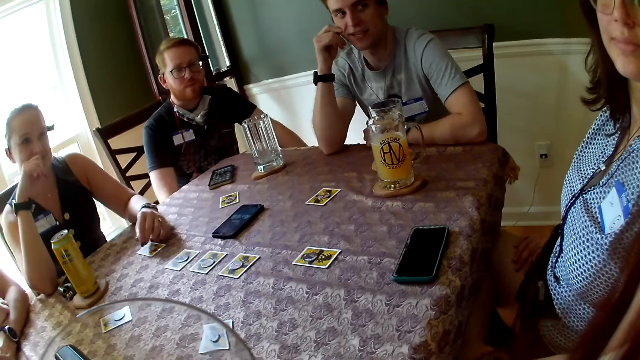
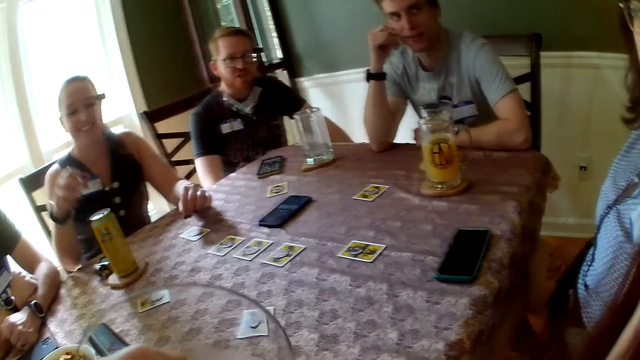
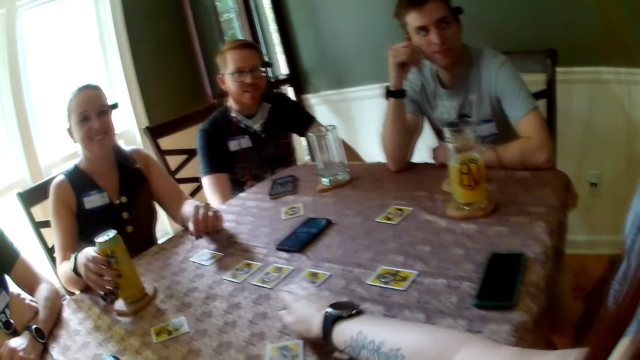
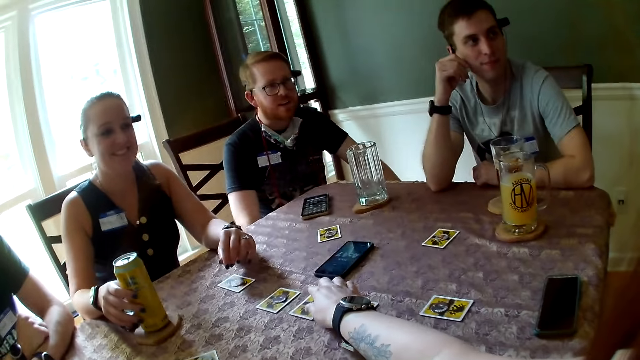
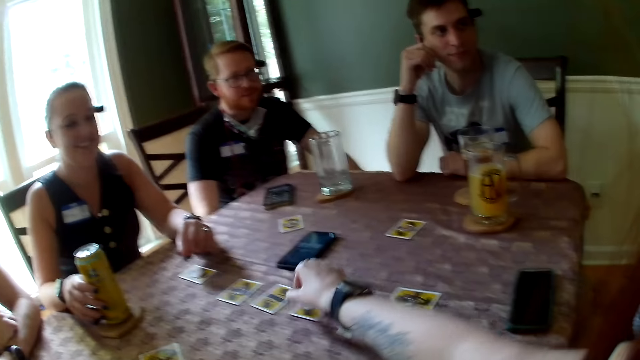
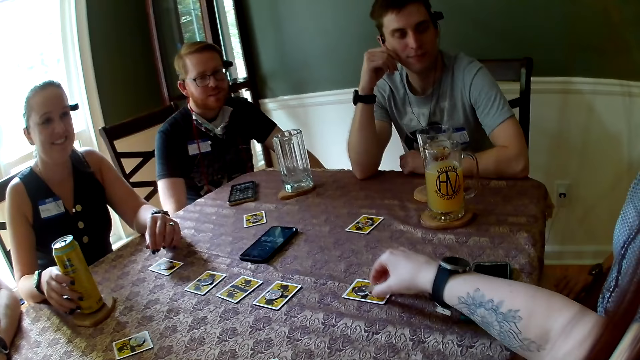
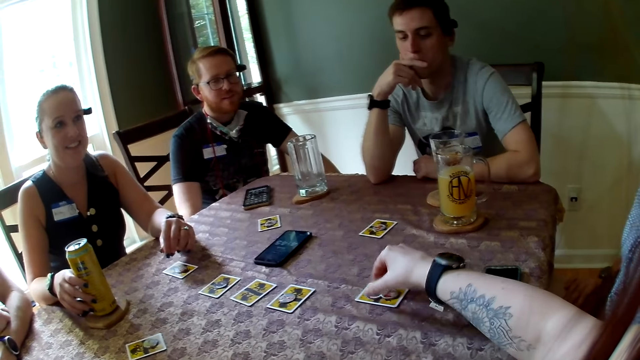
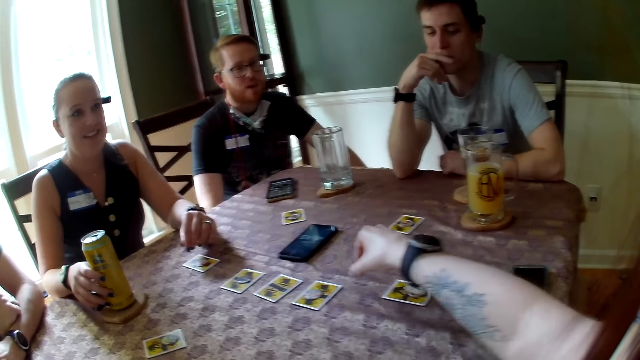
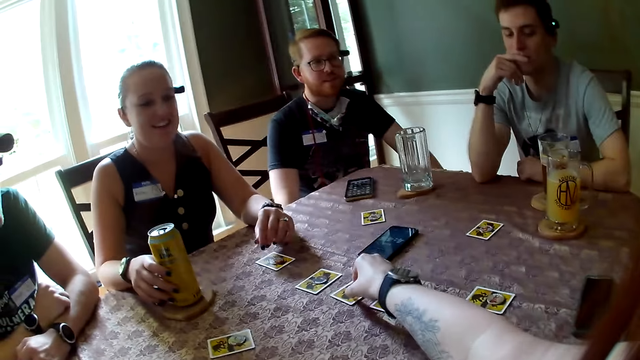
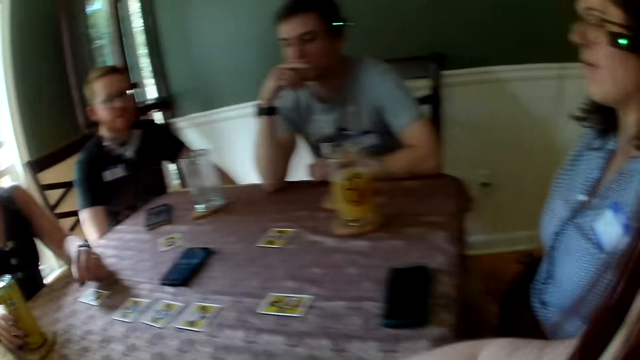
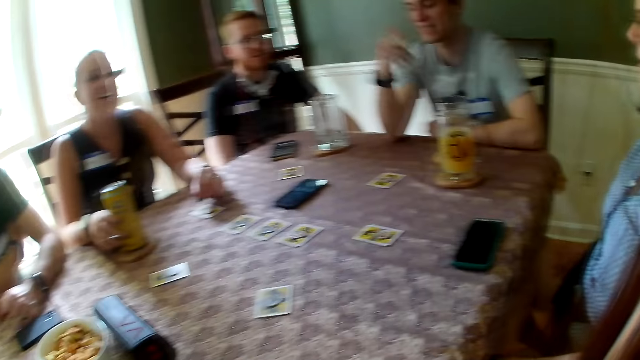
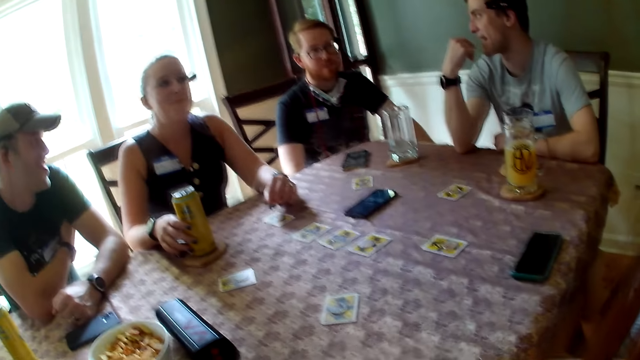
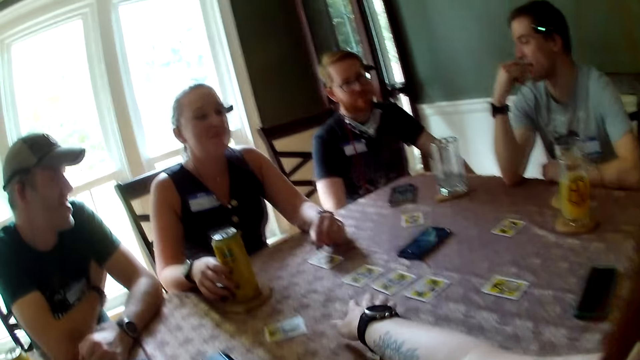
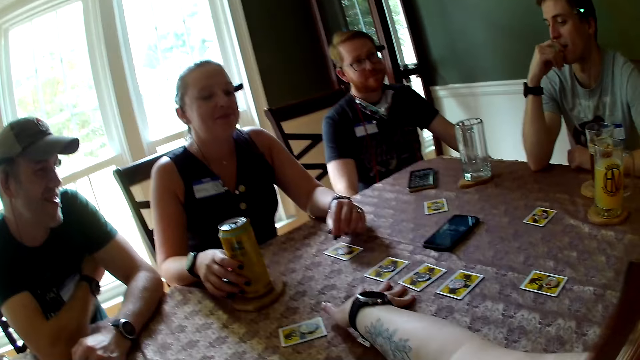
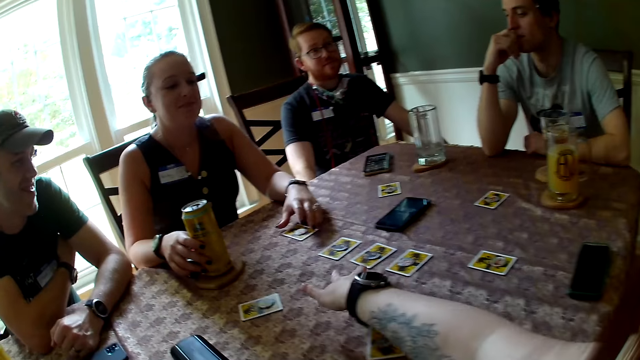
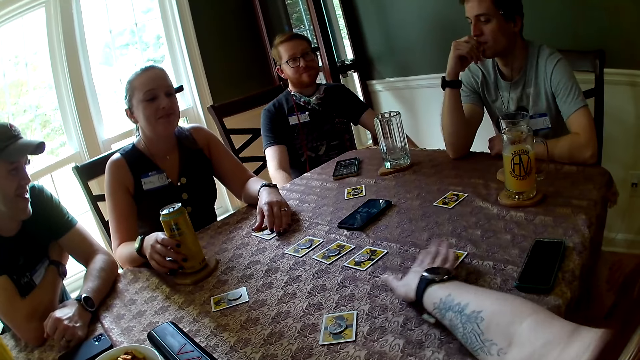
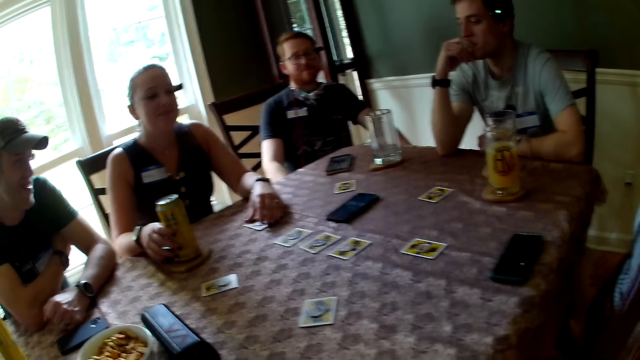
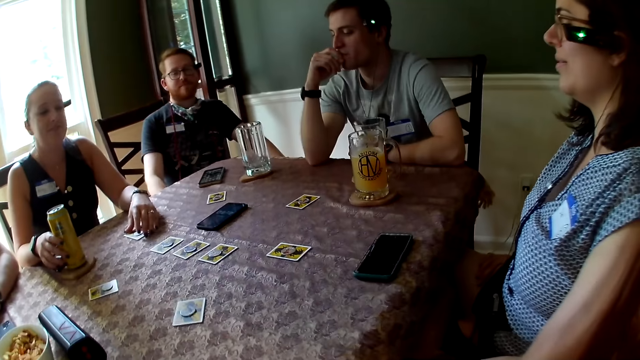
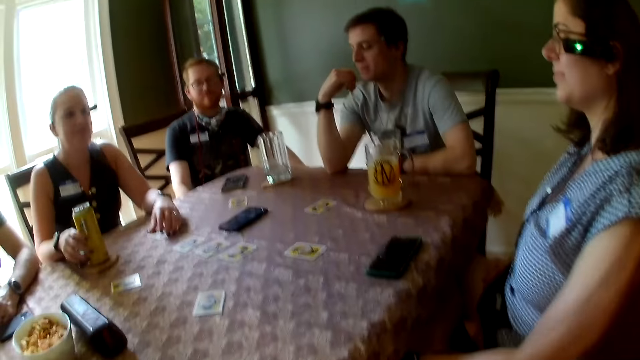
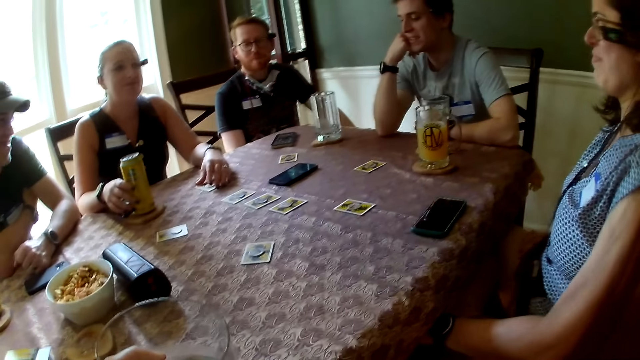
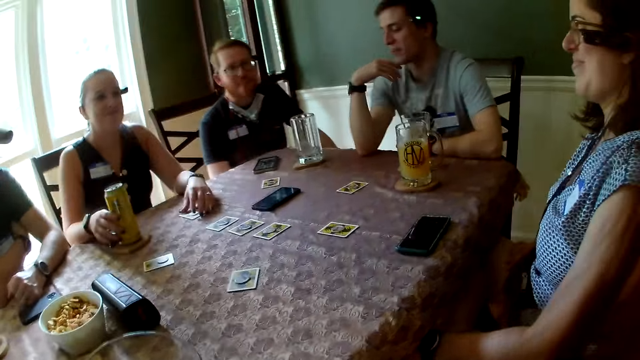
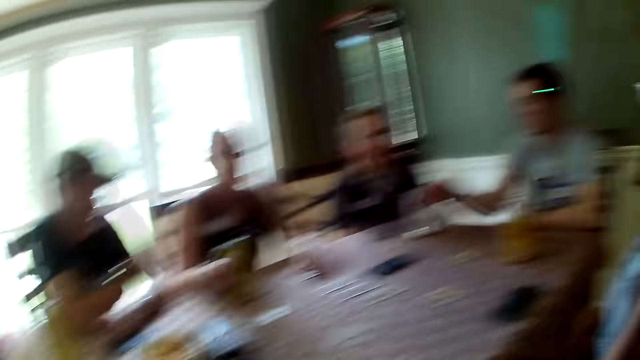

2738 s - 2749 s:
A woman holds a canned juice on the table with her right hand. The camera wearer picks a chip on a card with his right hand. He drops the chip on a card on the table with his right hand. He picks the chip on the card with his right hand. He drops the chip on a card on the table with his right hand. He touches cards on the table with his right hand.

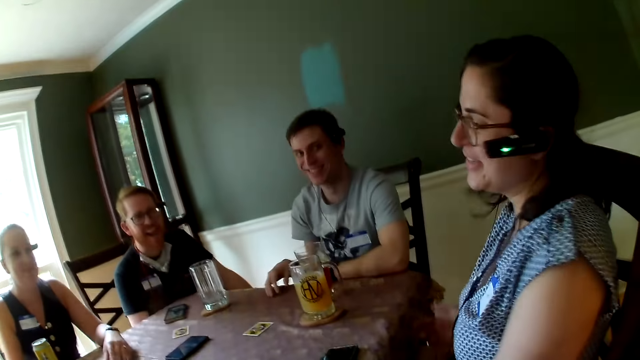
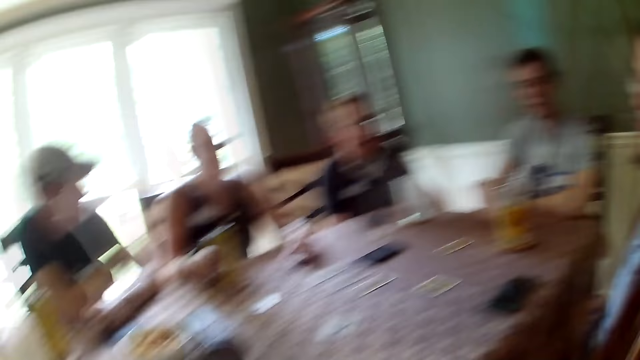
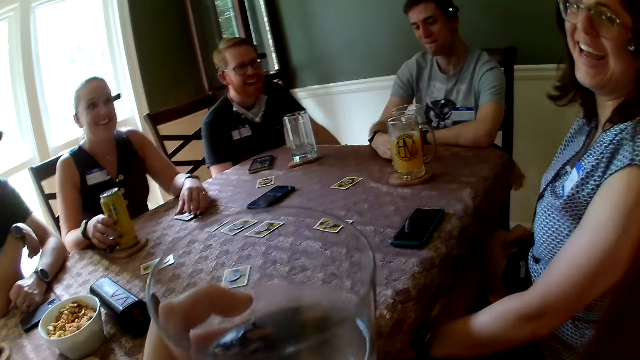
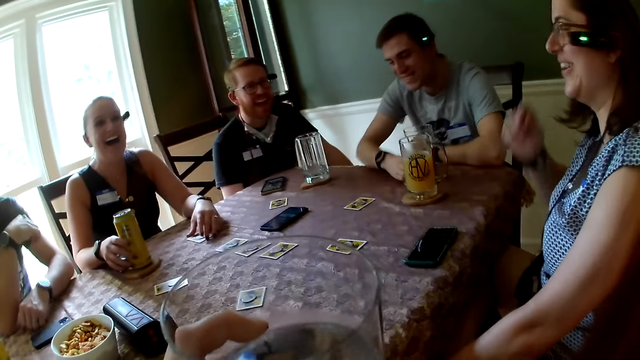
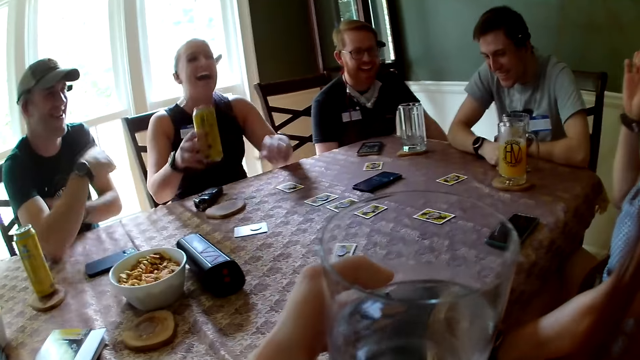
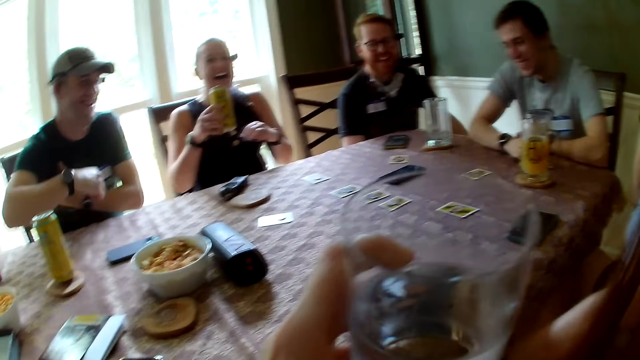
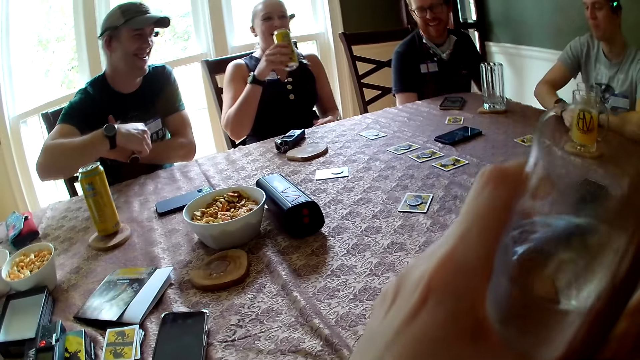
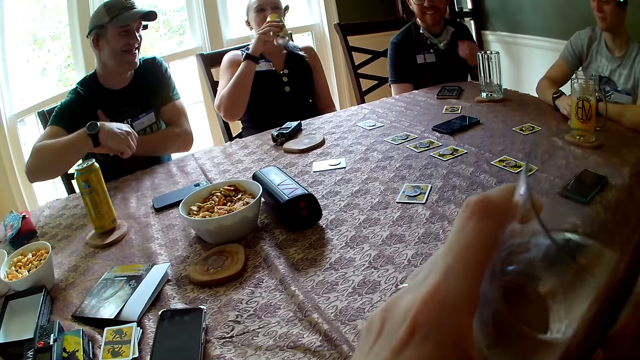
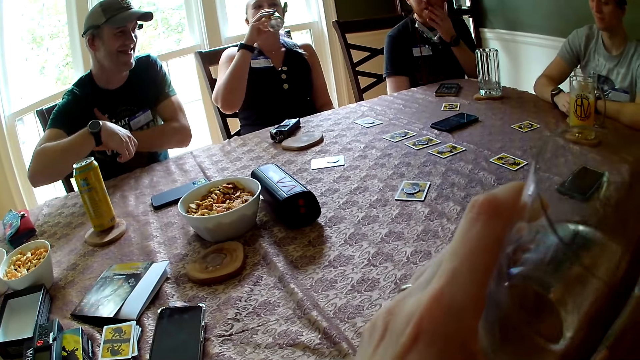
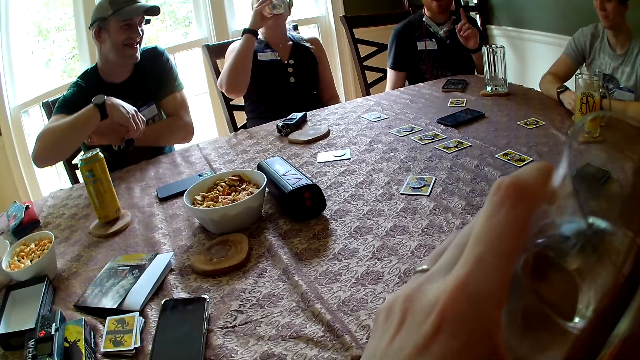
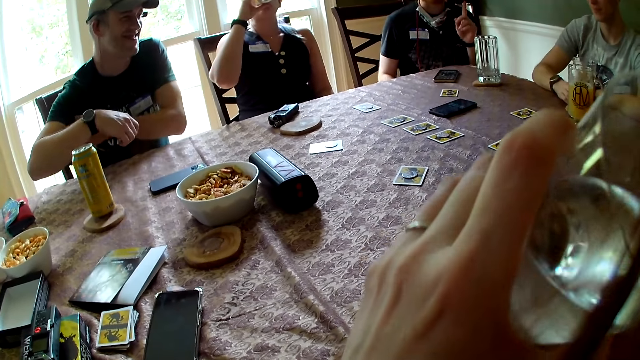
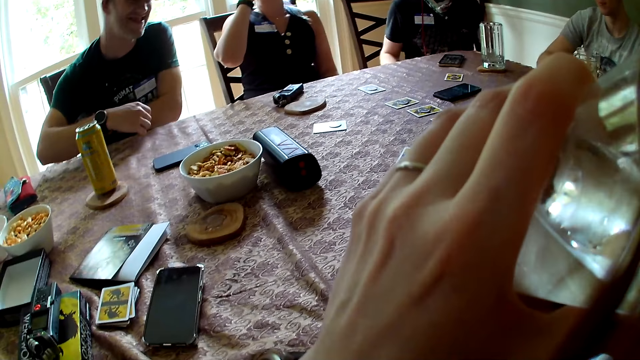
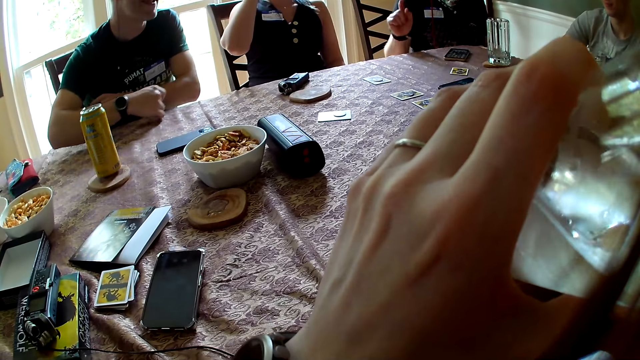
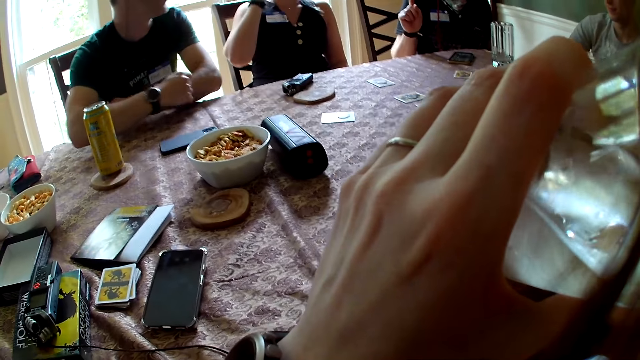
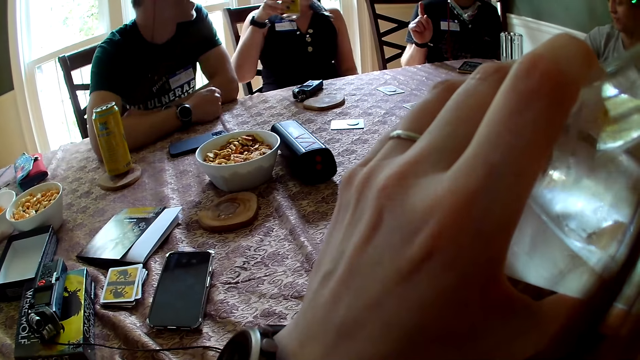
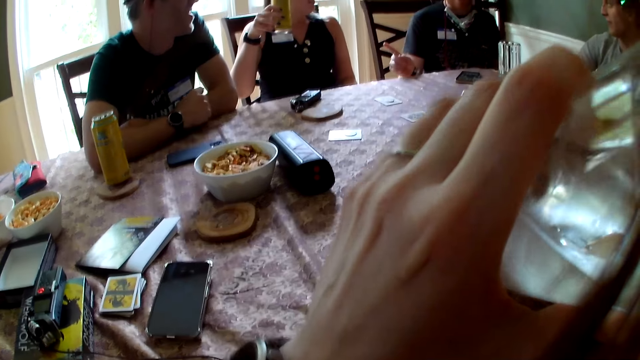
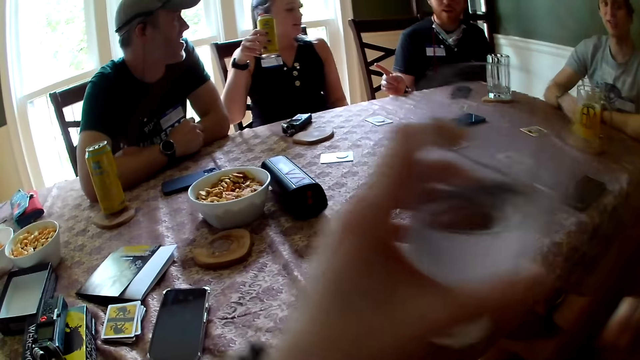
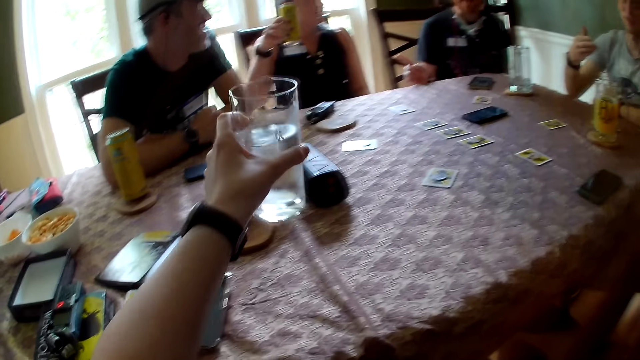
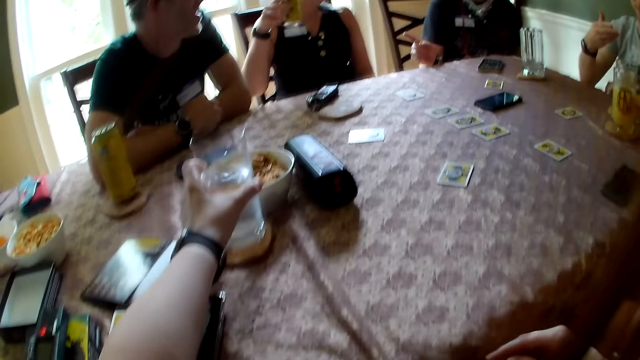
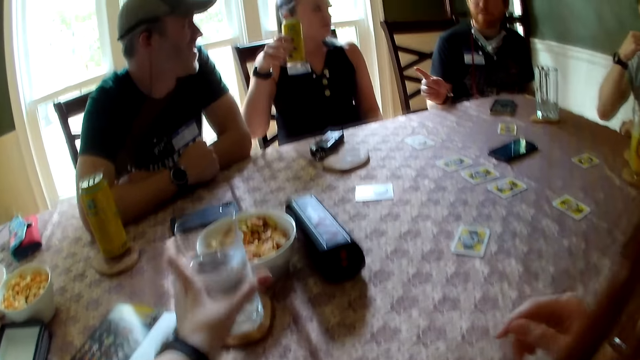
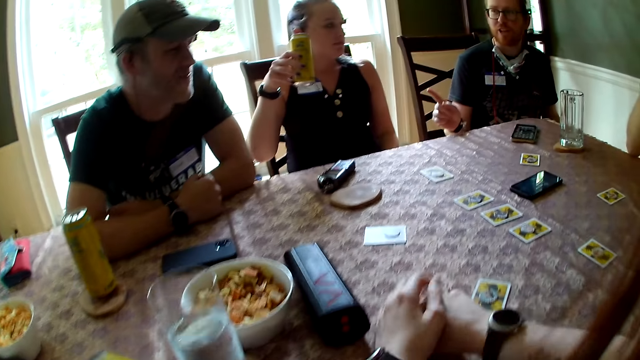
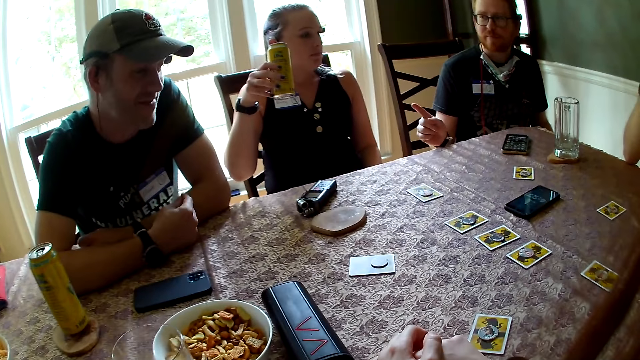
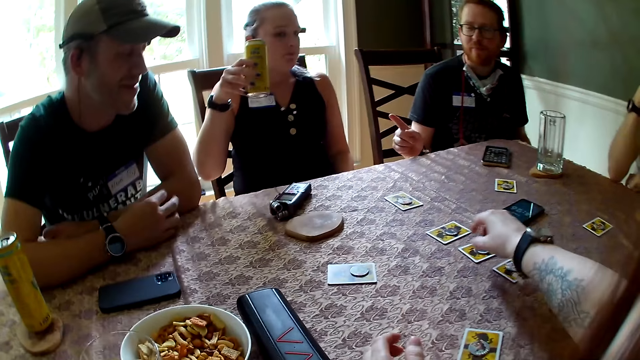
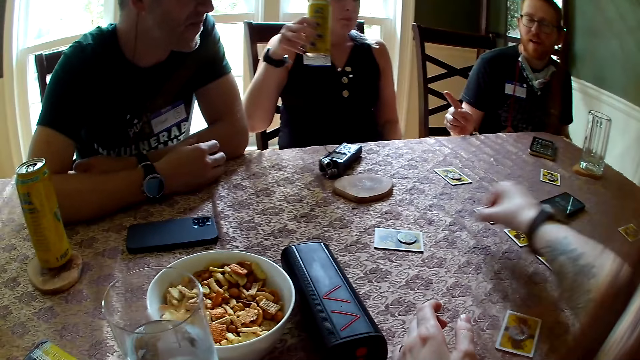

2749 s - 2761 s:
The woman picks up the canned juice from the table with her right hand. The camera wearer holds the glass in the left hand. The woman drinks from the canned juice in her right hand. The camera wearer drinks from the glass cup of water in his left hand. He drops the glass cup of water in his left hand on the table. He picks up a chip on a card on the table with his right hand.
